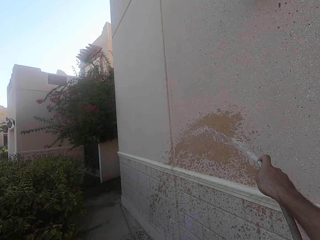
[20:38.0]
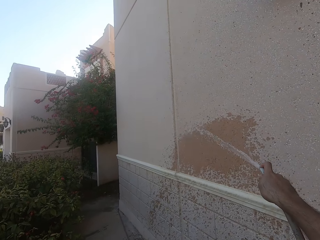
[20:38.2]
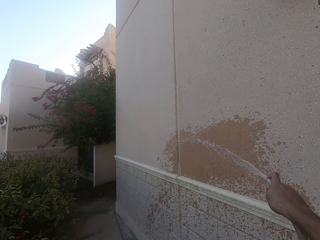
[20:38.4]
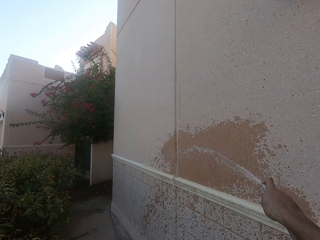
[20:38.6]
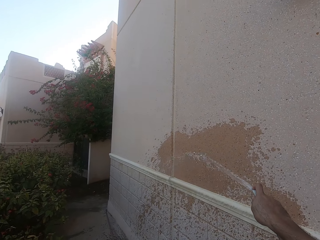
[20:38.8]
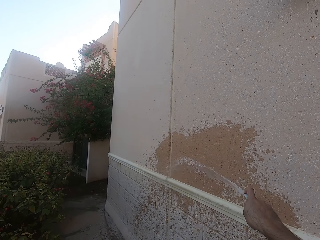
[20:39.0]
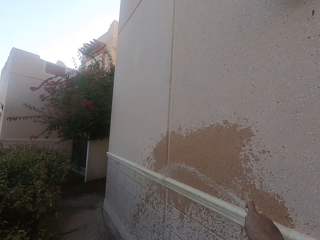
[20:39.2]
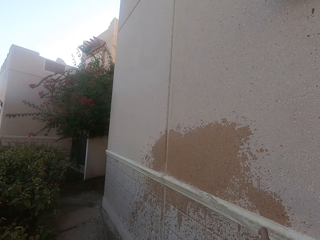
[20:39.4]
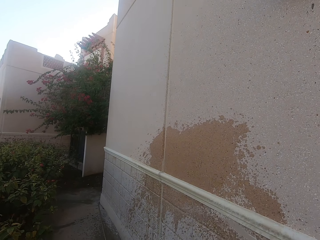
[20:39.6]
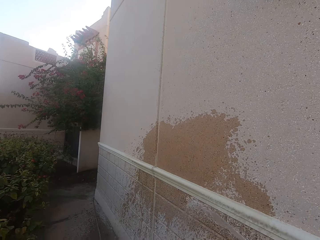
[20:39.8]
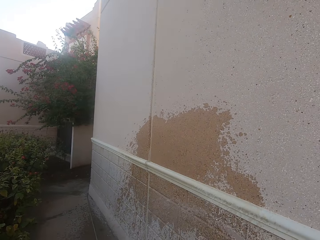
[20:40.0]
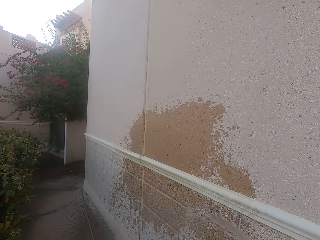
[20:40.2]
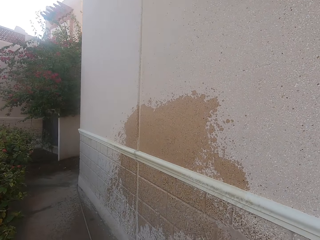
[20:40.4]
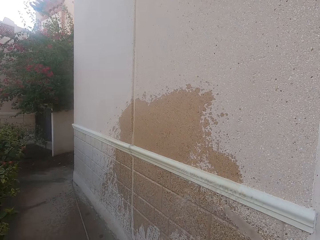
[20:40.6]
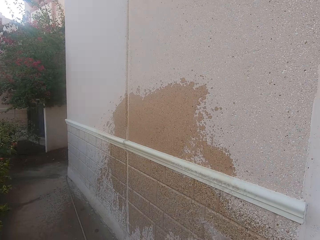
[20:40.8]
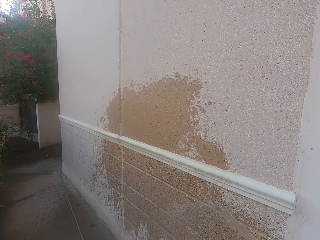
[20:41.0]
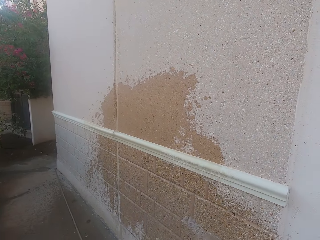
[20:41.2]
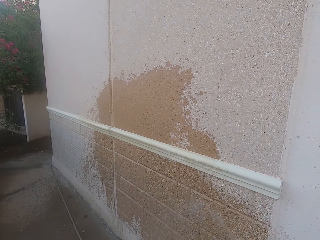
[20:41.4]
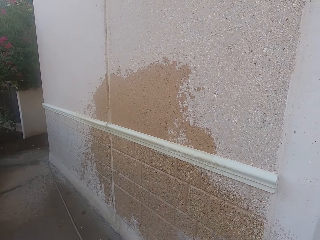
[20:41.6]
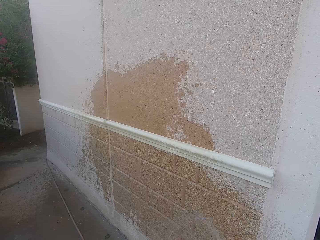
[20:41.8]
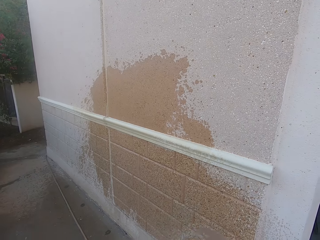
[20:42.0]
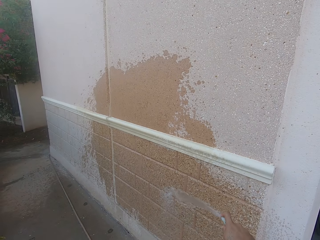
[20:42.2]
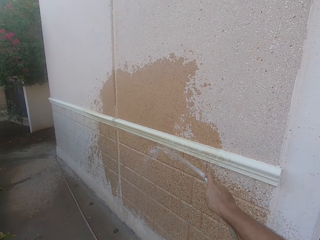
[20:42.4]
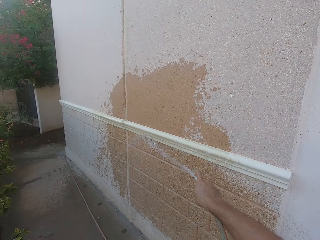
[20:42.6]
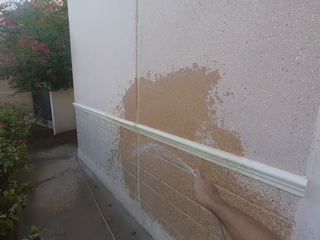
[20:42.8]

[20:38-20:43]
The camera wearer pours water on the wall.

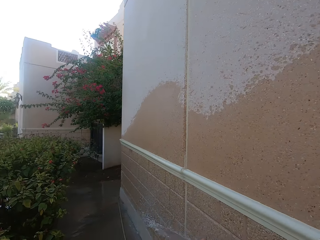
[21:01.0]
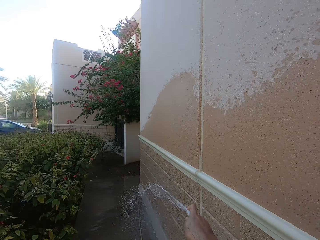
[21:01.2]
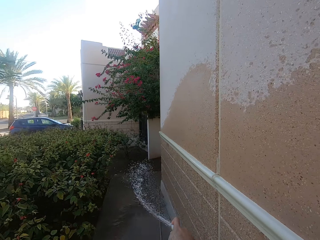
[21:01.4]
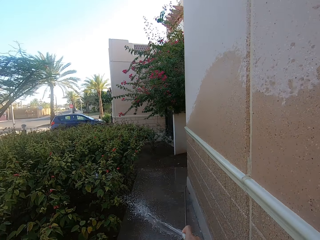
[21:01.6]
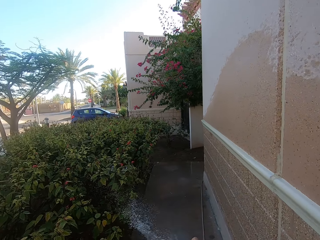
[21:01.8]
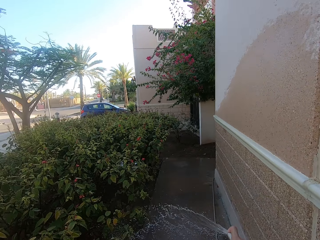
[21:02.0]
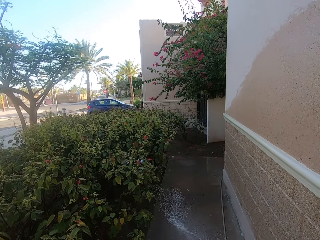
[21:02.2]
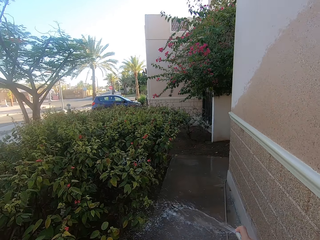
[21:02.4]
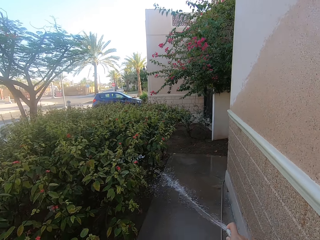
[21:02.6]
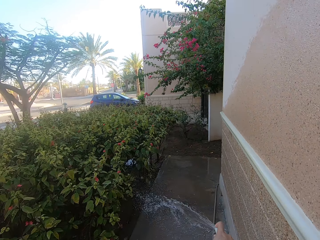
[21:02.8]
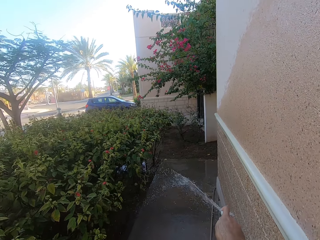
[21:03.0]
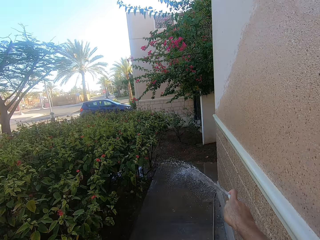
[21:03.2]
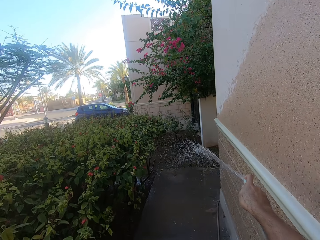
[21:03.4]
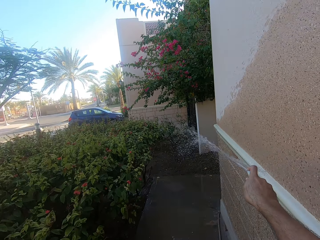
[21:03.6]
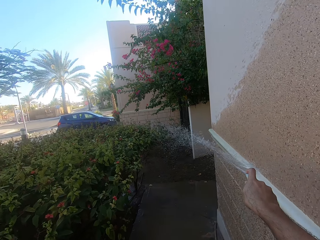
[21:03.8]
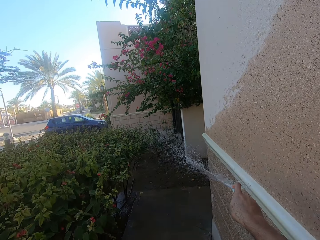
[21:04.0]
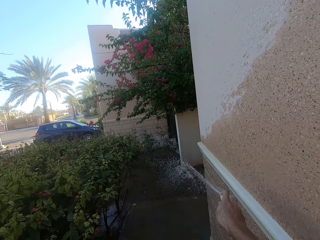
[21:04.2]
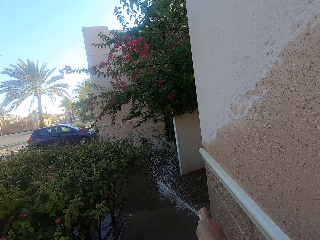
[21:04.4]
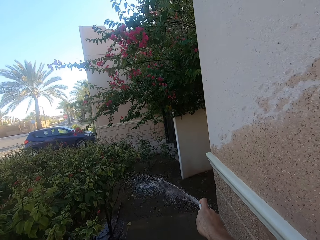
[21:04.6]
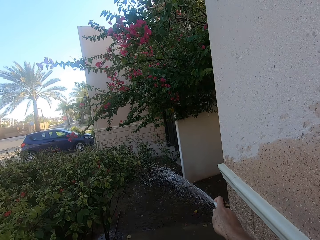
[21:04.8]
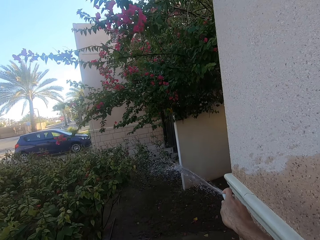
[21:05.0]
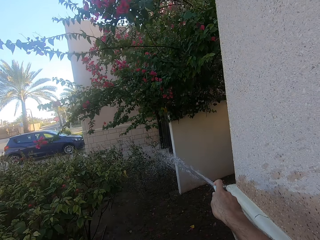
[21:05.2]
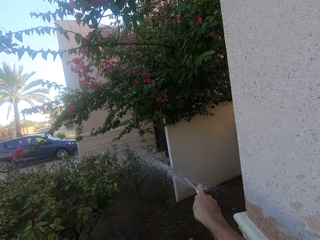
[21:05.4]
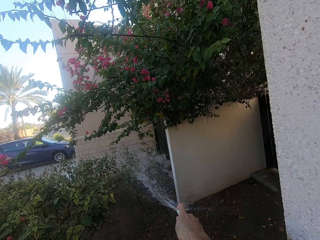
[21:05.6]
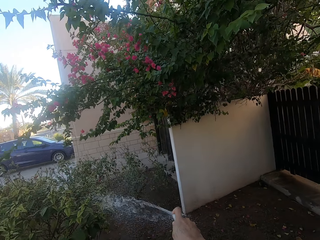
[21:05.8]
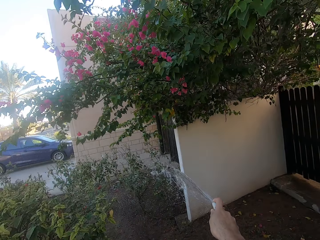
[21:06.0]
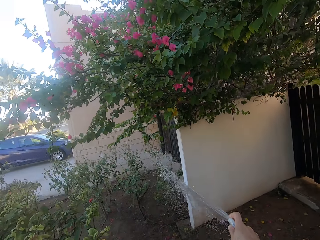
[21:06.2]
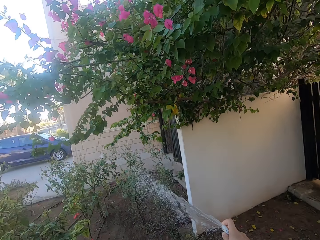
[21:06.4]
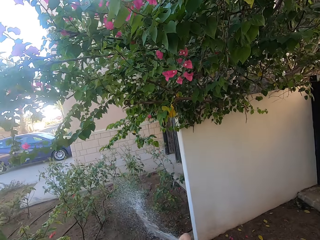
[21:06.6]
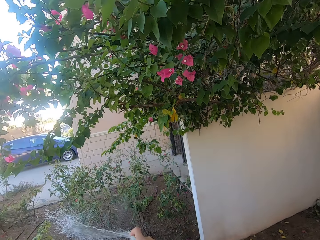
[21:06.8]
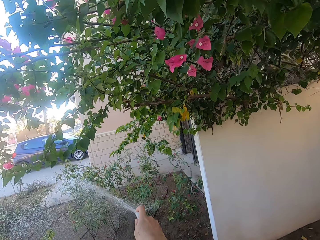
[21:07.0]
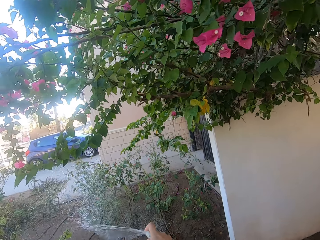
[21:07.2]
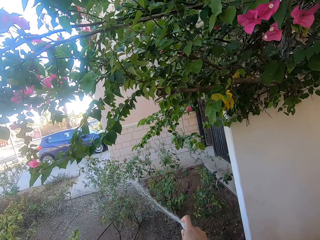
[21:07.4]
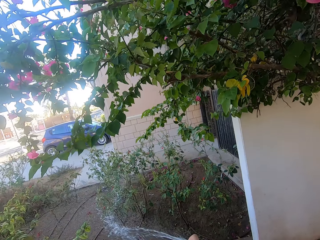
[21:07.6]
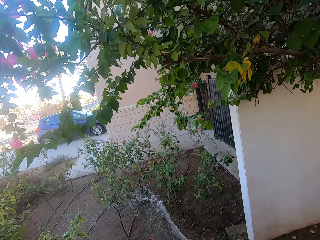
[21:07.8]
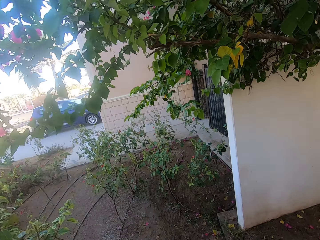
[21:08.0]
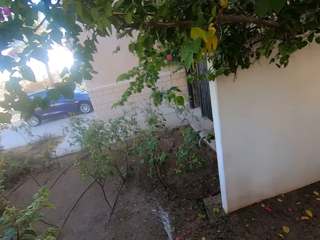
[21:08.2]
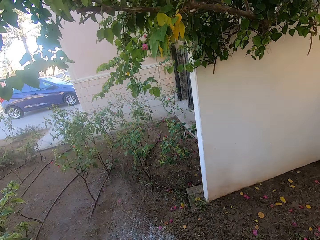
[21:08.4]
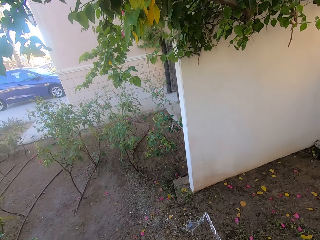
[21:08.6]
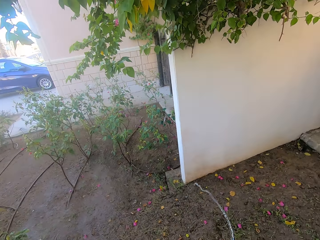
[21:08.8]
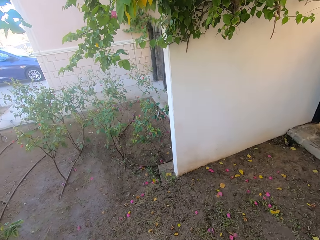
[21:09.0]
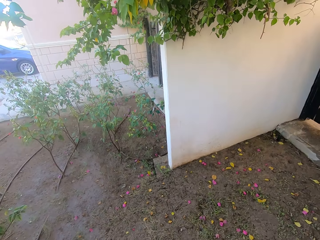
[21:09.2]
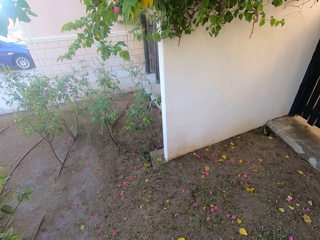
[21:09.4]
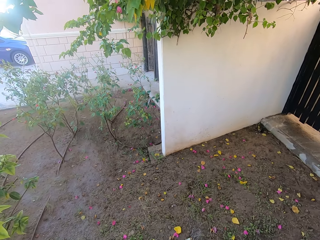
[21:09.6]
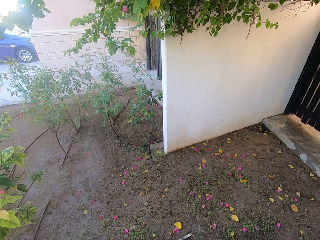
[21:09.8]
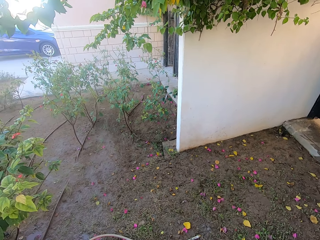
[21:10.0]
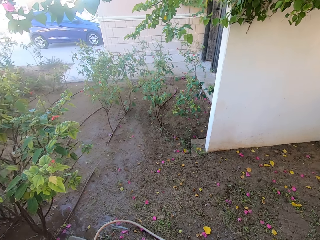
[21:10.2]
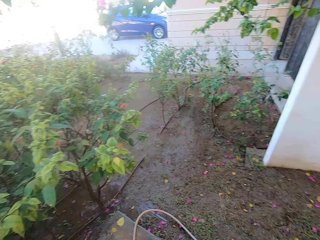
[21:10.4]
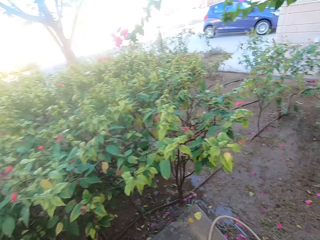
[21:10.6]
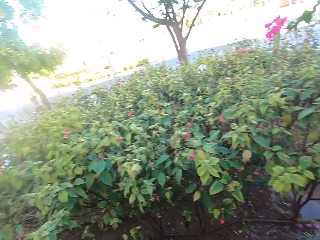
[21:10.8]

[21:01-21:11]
The camera wearer waters the plants. They put the hosepipe on the ground and look around.

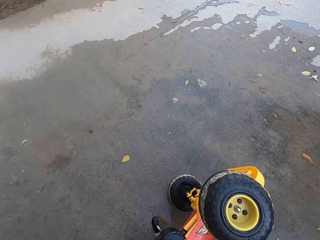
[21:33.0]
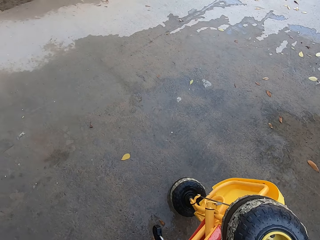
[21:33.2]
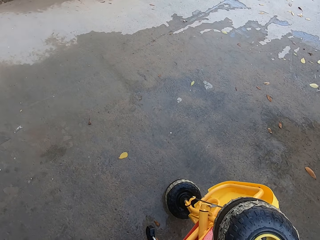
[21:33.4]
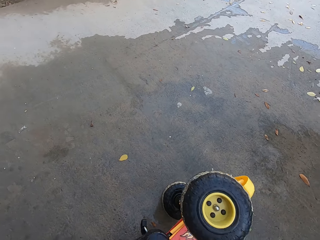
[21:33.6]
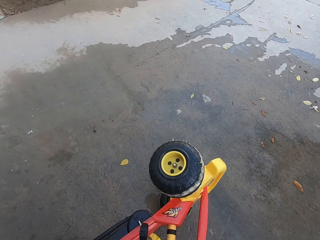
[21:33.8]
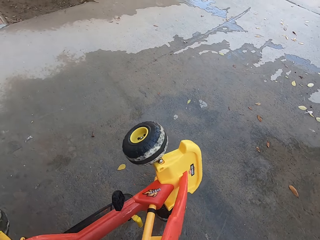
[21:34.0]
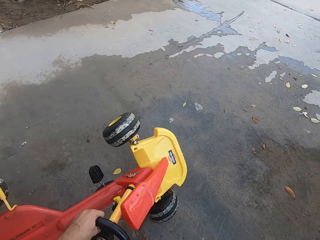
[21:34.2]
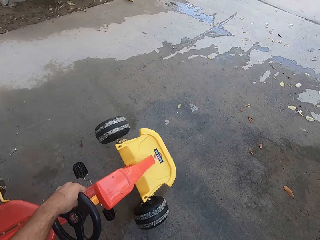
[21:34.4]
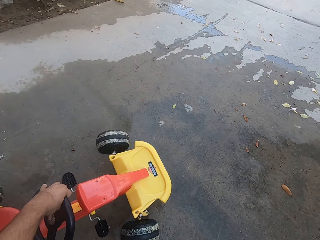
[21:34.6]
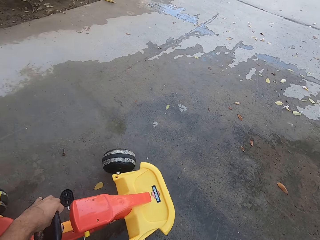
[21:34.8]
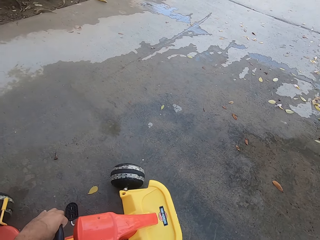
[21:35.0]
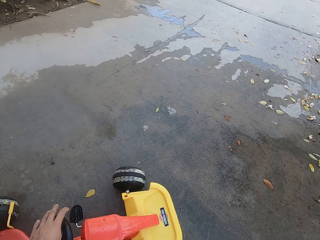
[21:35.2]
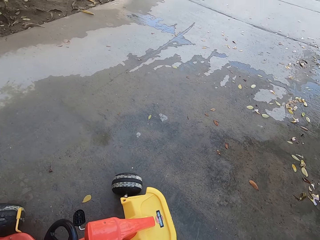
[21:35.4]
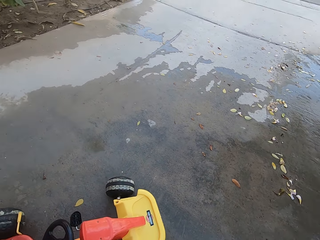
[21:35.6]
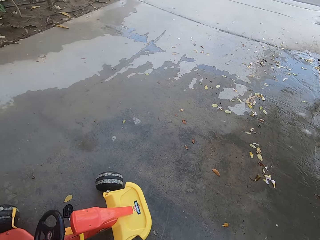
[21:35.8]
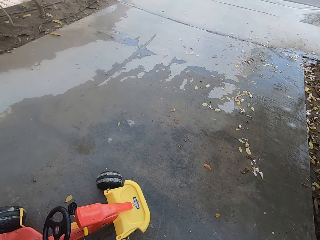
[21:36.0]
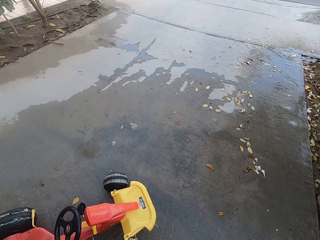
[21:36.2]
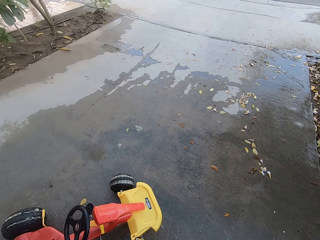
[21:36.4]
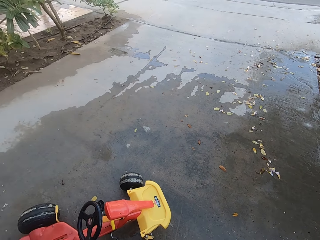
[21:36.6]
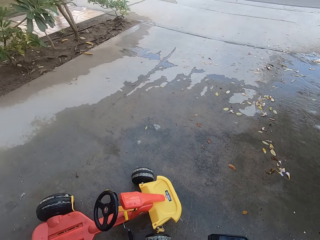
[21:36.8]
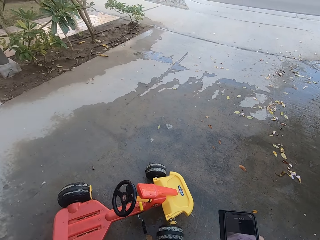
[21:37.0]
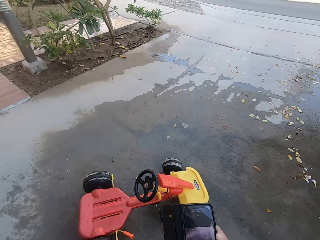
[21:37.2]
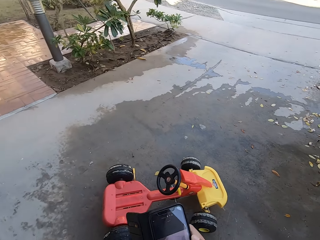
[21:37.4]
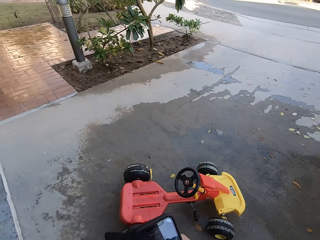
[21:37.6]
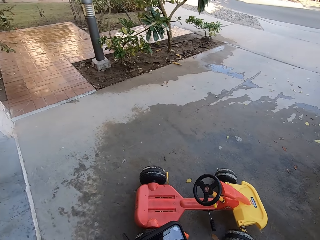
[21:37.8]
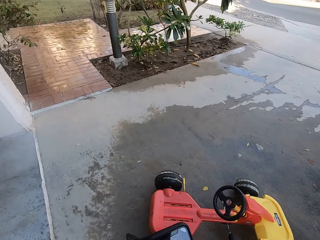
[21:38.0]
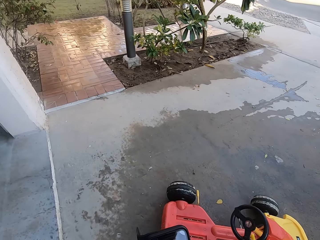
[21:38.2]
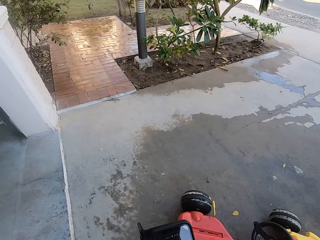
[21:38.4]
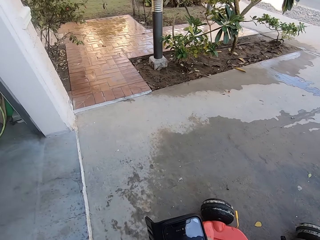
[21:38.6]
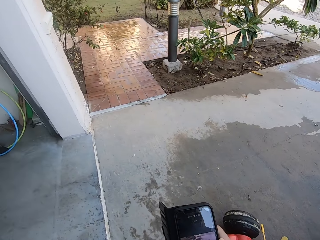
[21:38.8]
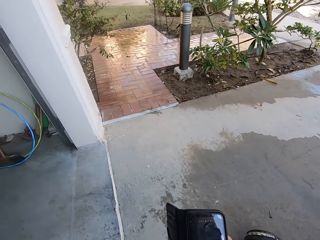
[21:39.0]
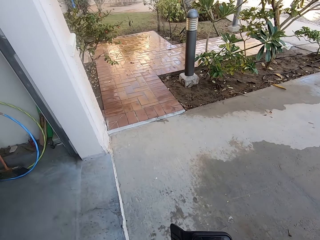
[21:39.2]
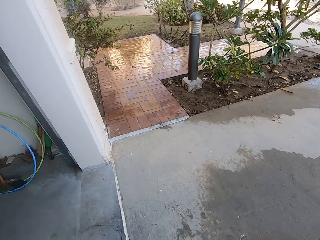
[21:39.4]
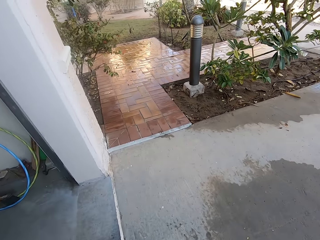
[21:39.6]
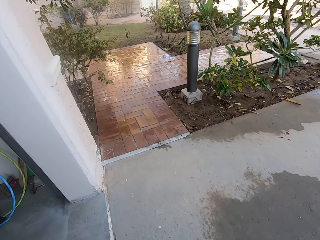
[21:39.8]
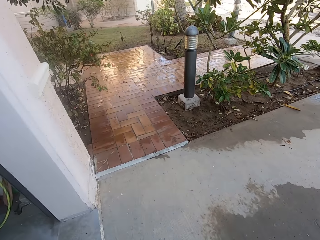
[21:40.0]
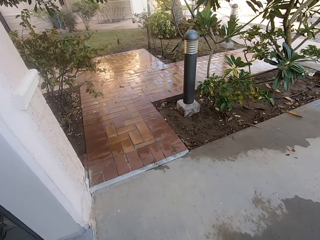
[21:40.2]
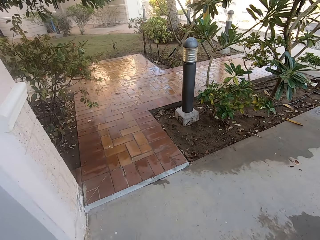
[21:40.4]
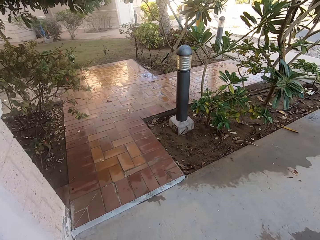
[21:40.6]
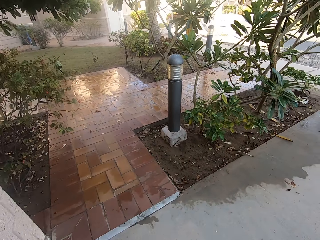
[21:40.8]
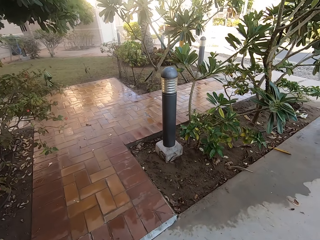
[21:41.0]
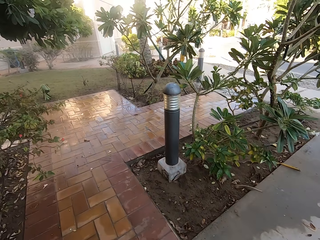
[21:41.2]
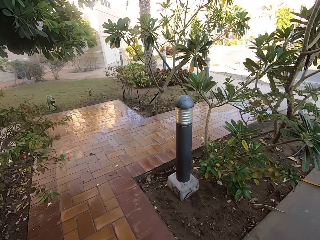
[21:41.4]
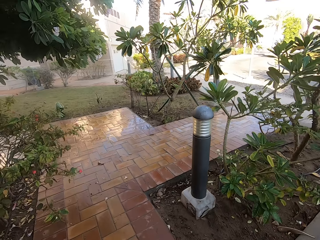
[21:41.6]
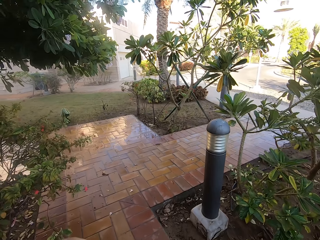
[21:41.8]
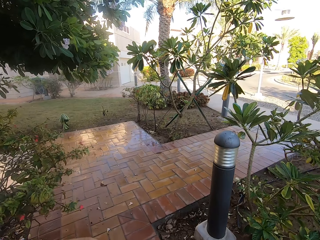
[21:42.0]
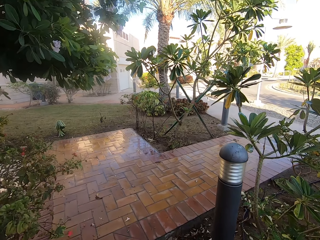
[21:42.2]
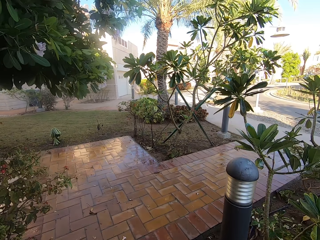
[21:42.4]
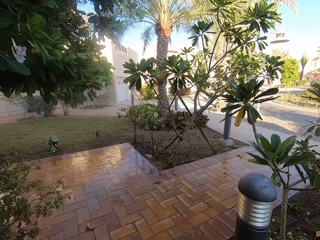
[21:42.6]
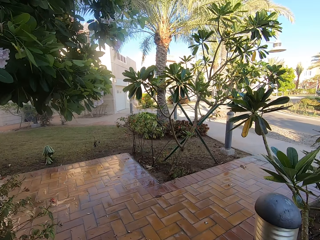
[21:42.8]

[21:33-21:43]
The camera wearer turns a toy car. They look at a phone. They operate on the phone. They walk around the yard.
